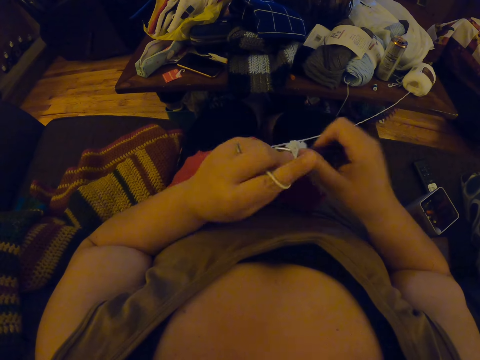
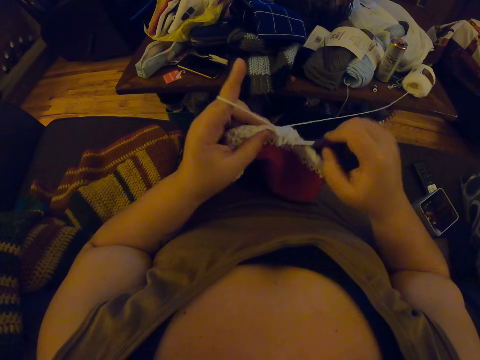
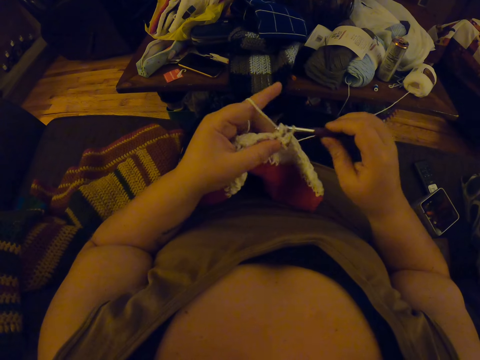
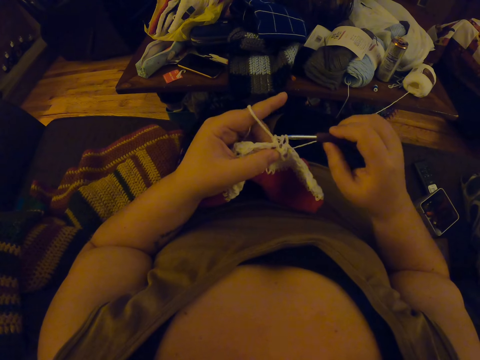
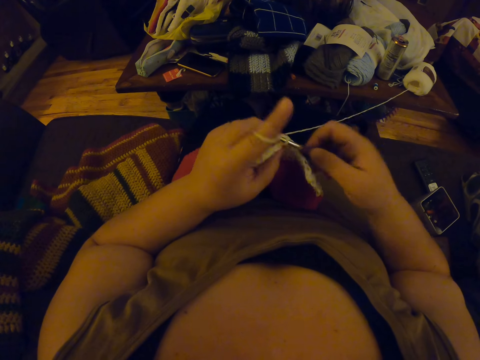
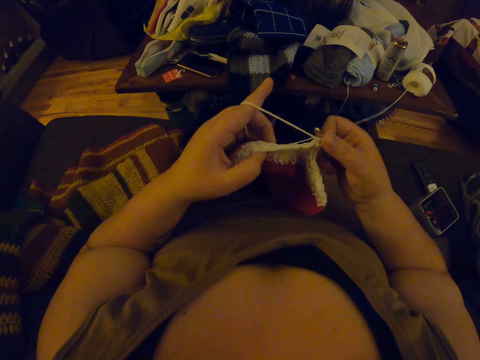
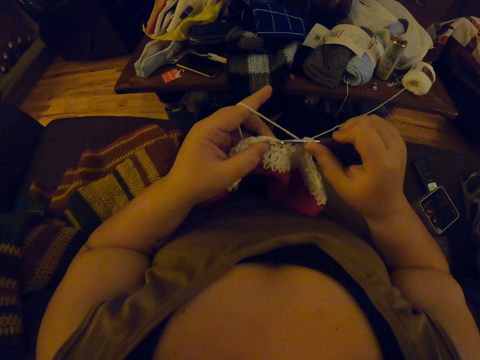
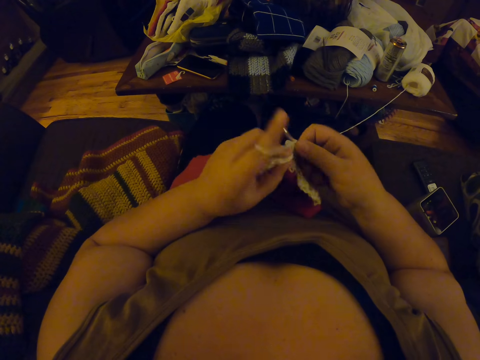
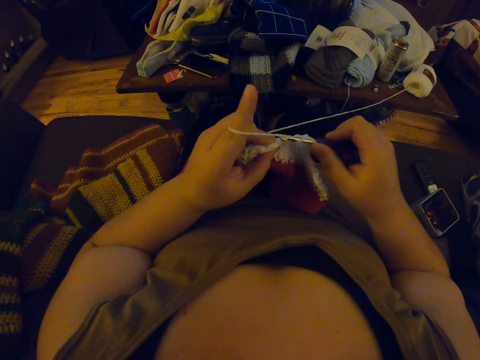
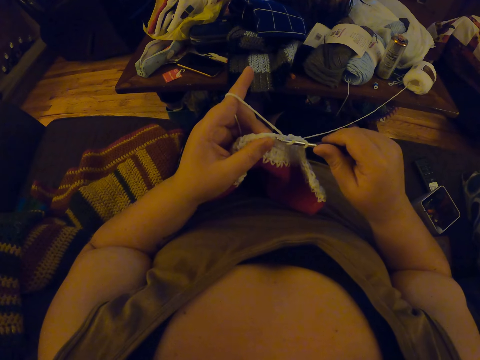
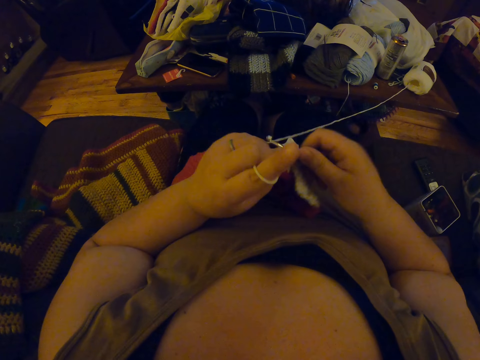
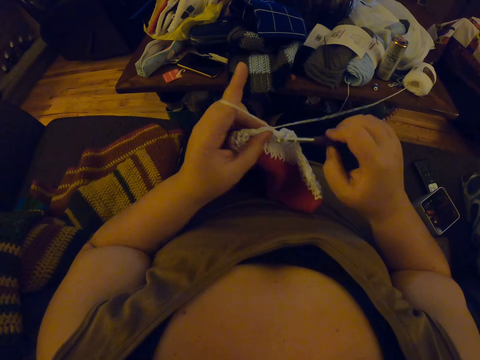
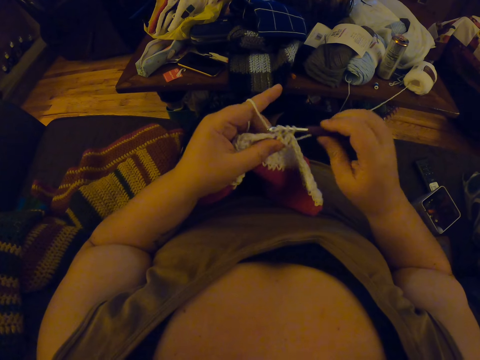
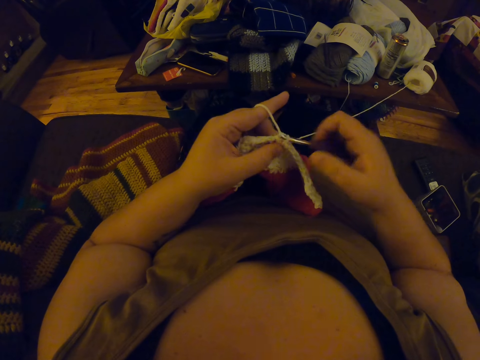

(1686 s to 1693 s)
The camera wearer returns the fabric.

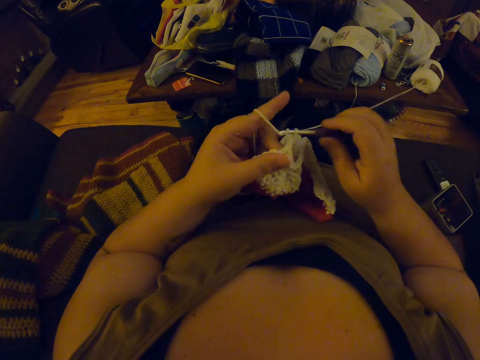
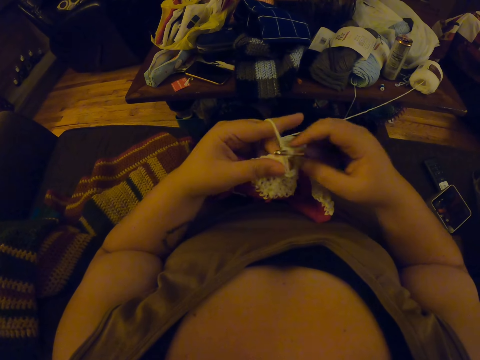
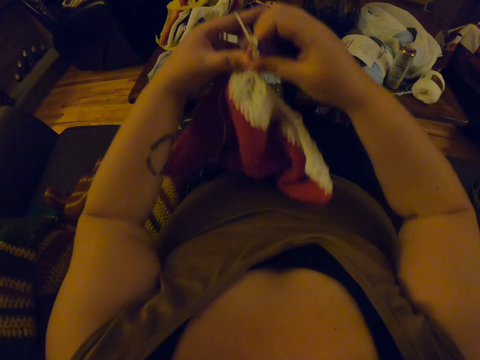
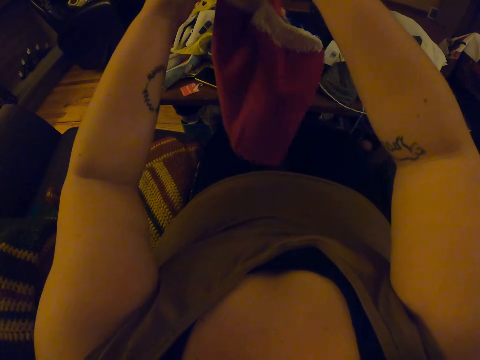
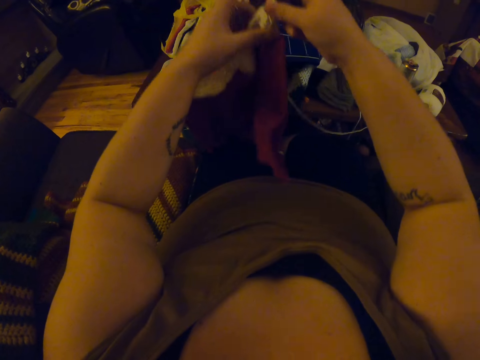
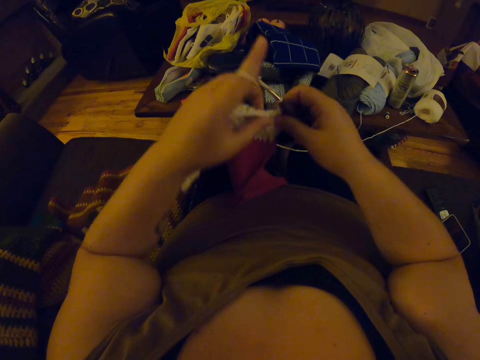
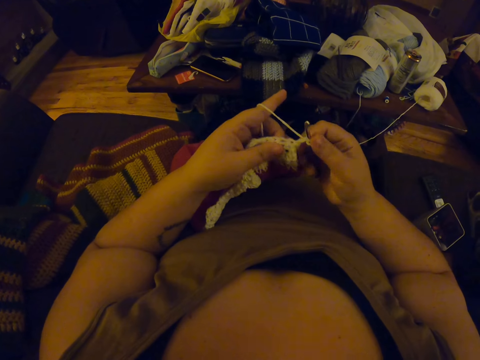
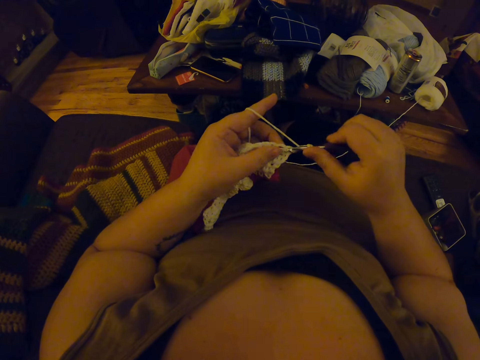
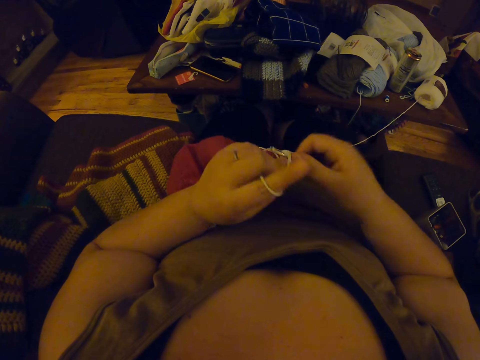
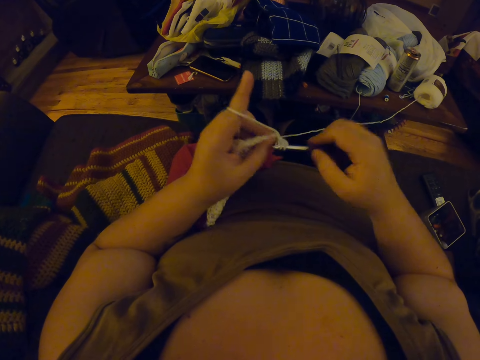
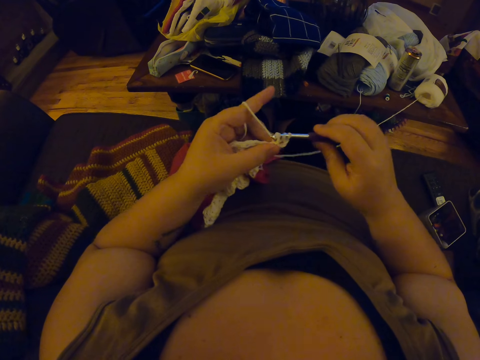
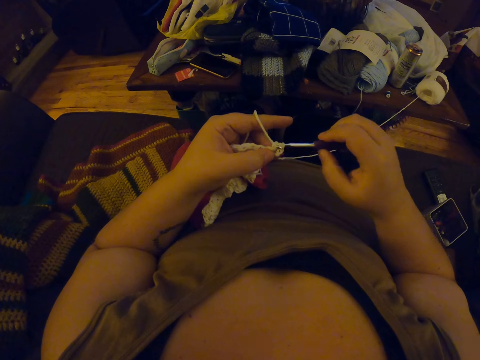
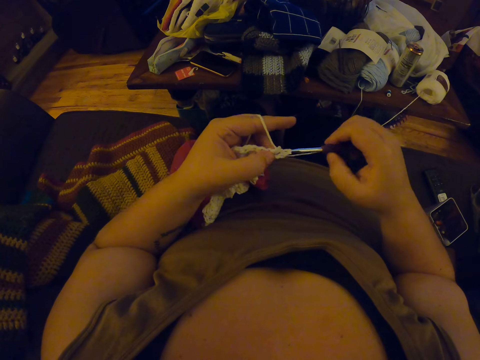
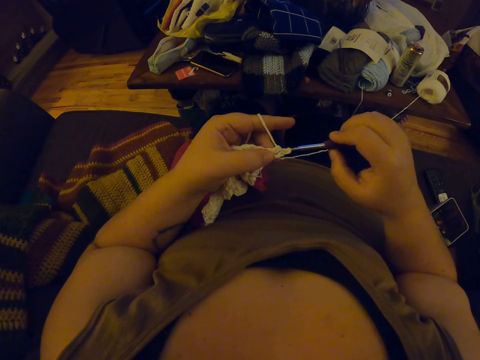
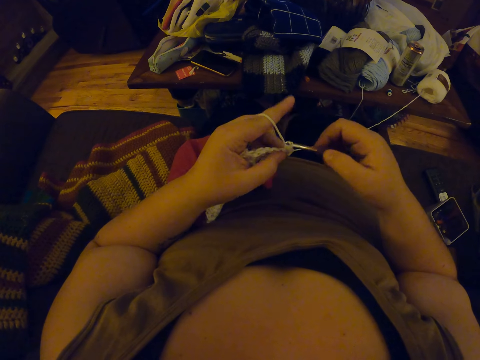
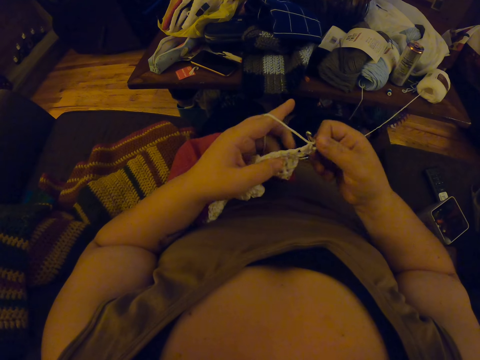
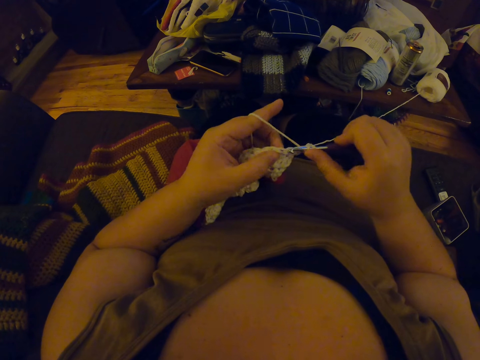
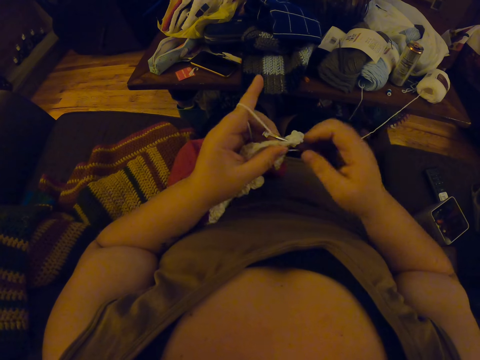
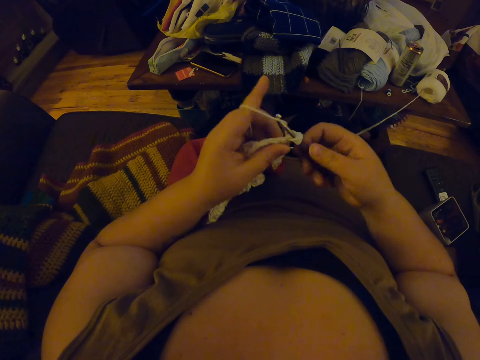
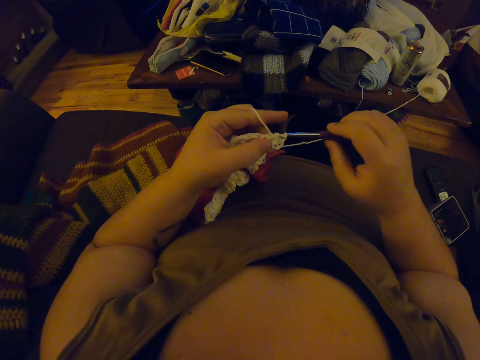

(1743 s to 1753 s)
The camera wearer adjusts the material with both hands. They crochet the edge of the material with a yarn. They turn the fabric.

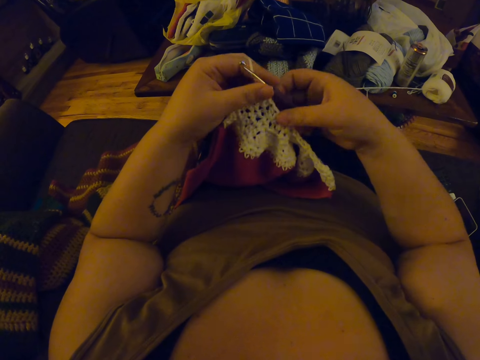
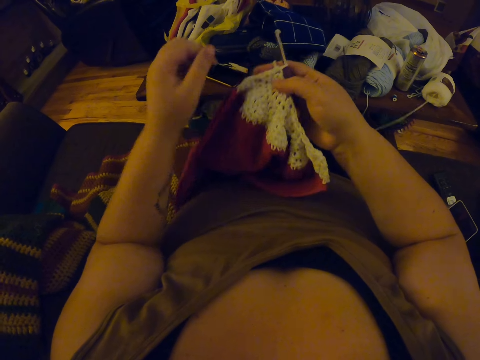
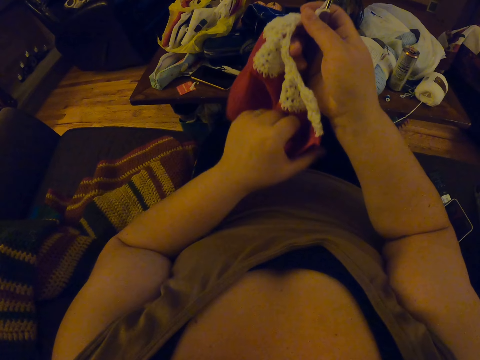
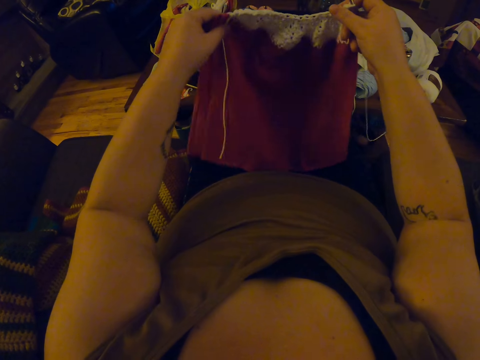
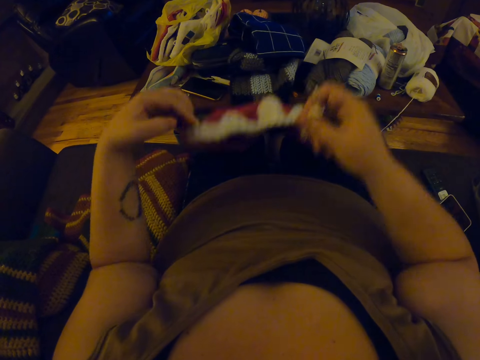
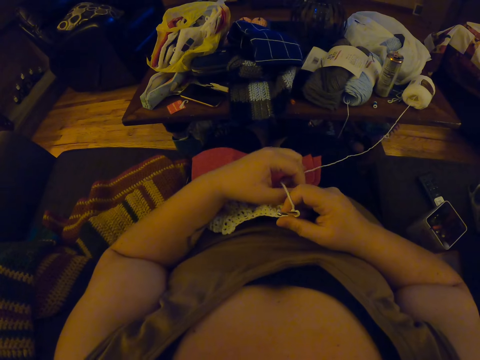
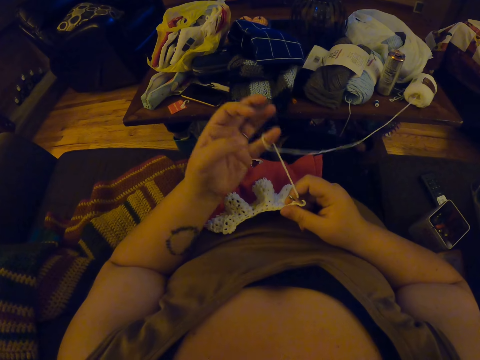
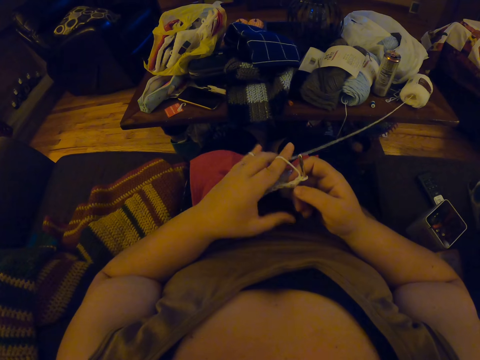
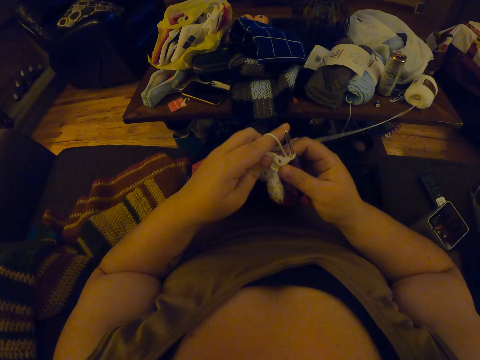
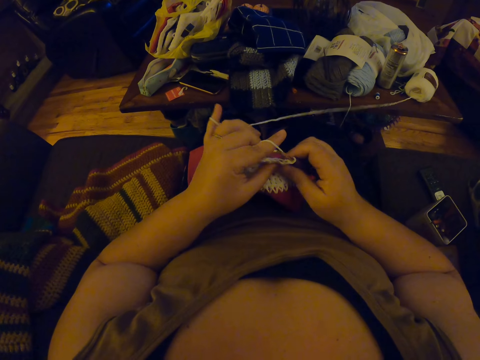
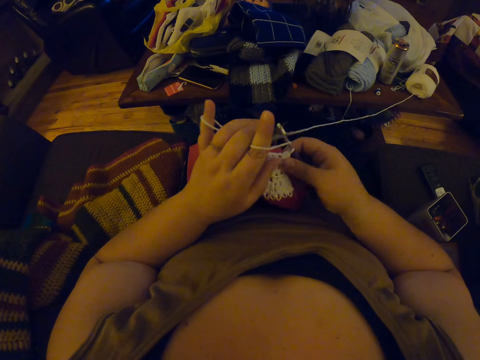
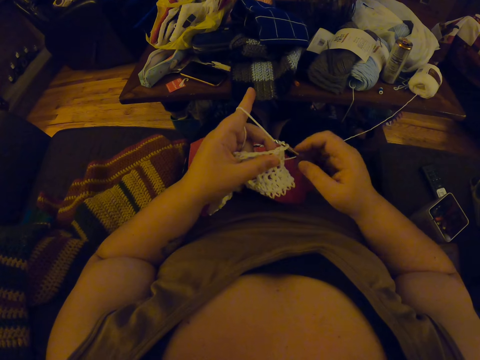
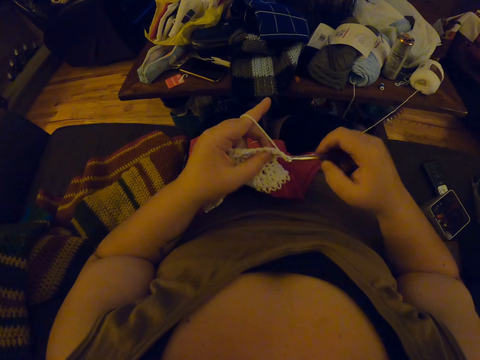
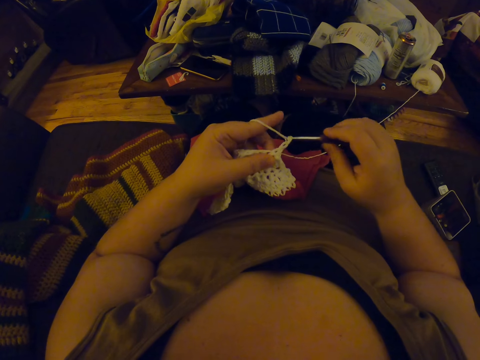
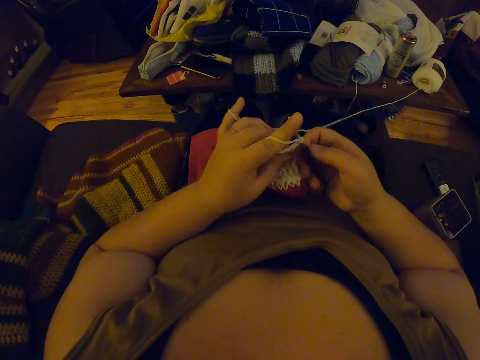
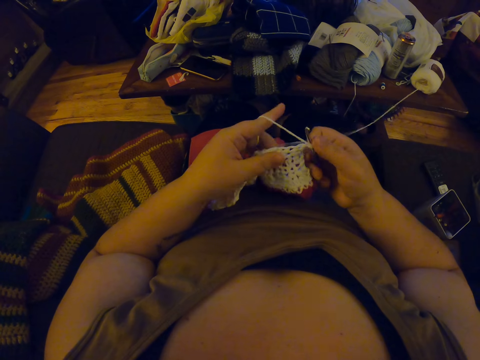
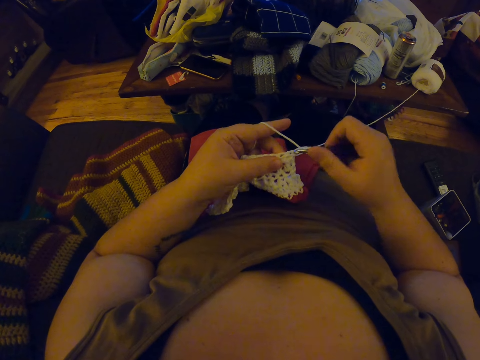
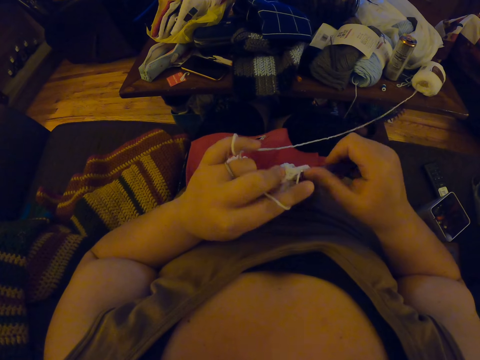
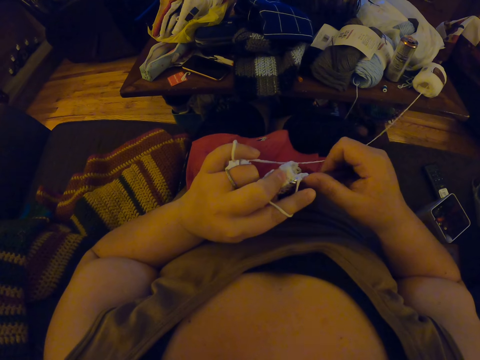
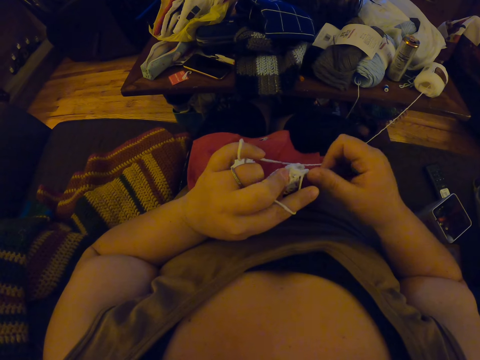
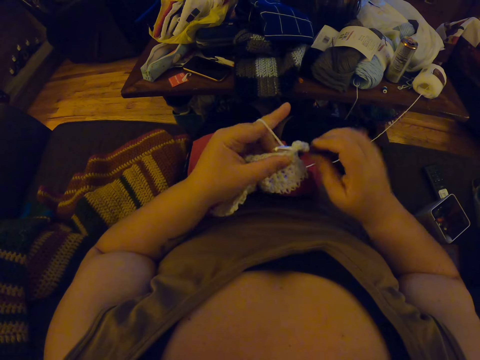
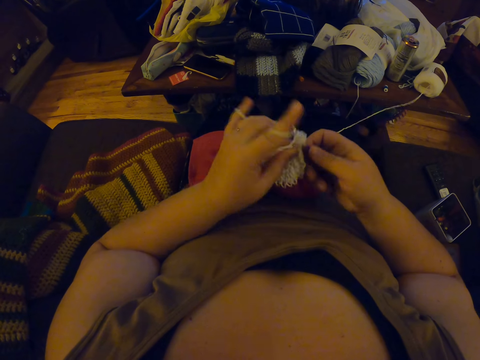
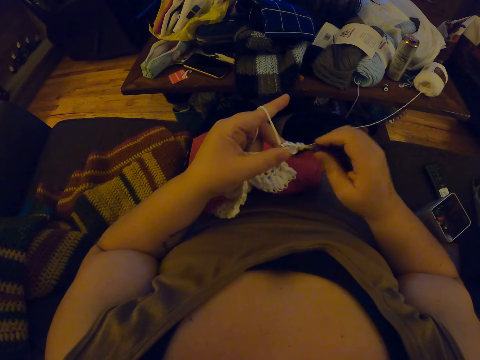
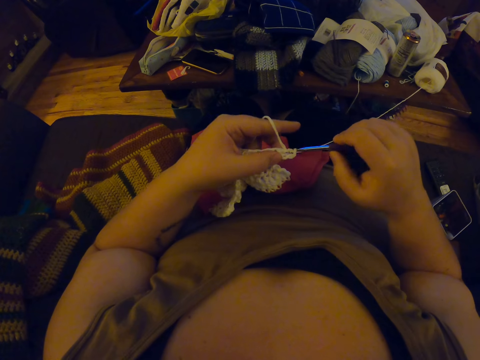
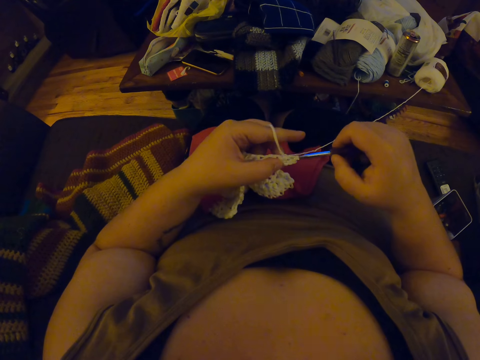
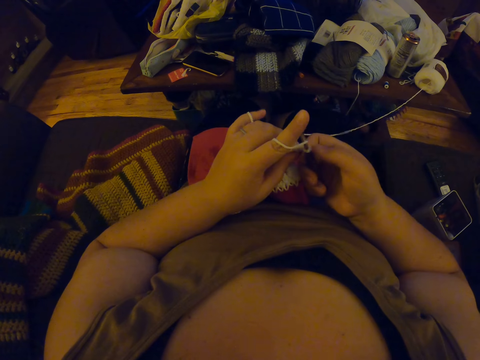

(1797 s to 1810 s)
The camera wearer adjusts the material with both hands. She rests the fabric on her stomach. She crochets the edge of the material with a yarn.
